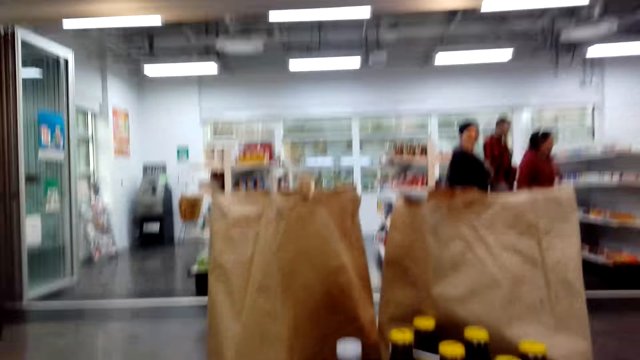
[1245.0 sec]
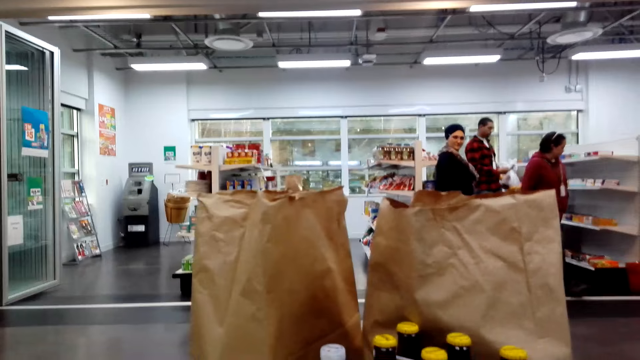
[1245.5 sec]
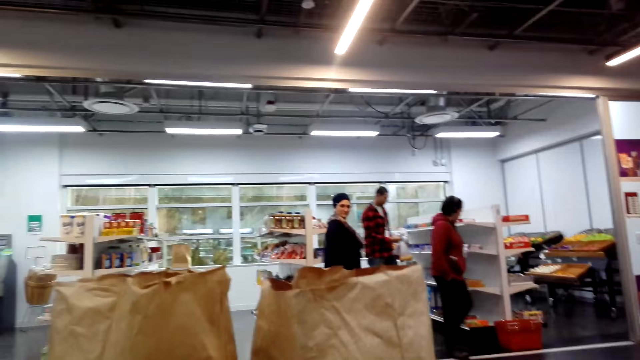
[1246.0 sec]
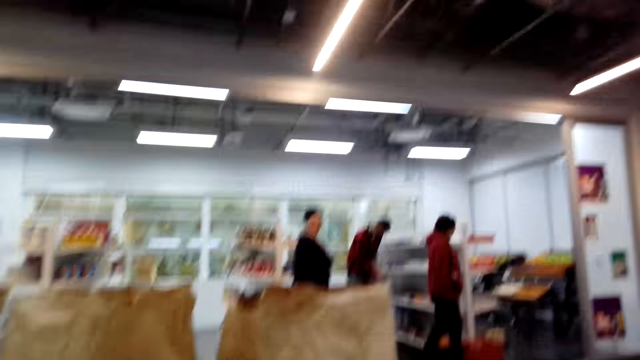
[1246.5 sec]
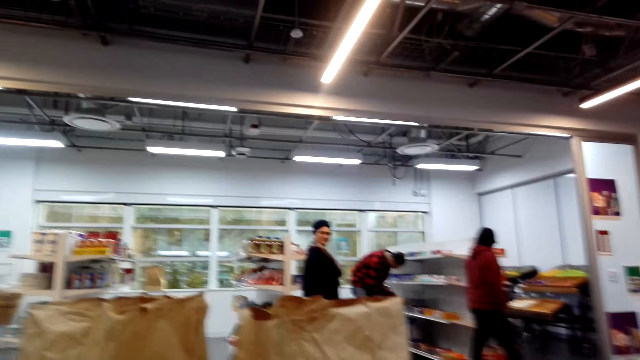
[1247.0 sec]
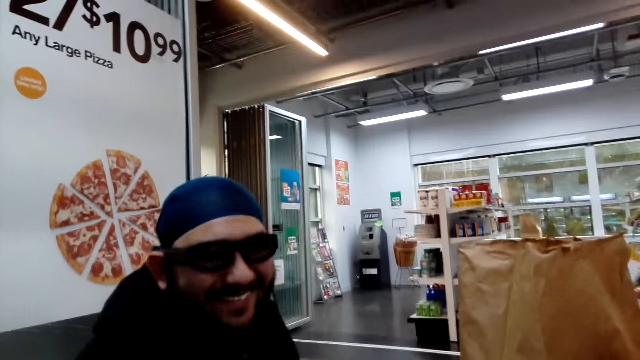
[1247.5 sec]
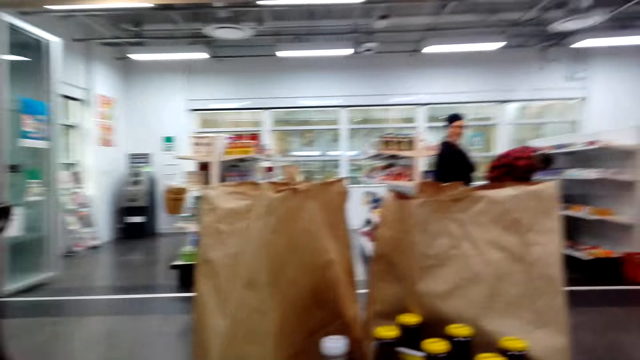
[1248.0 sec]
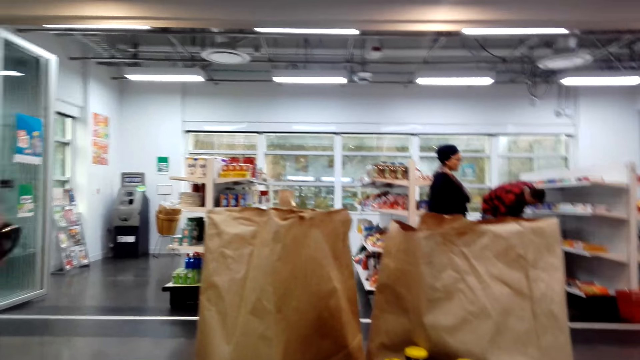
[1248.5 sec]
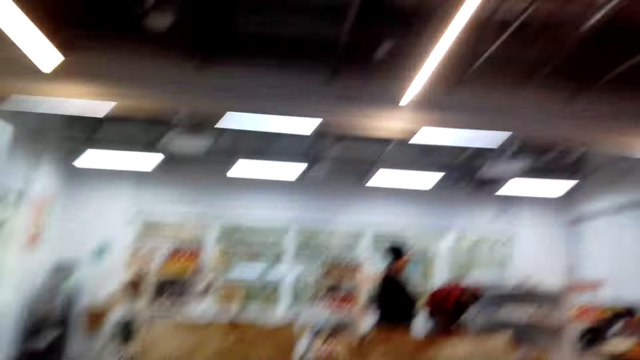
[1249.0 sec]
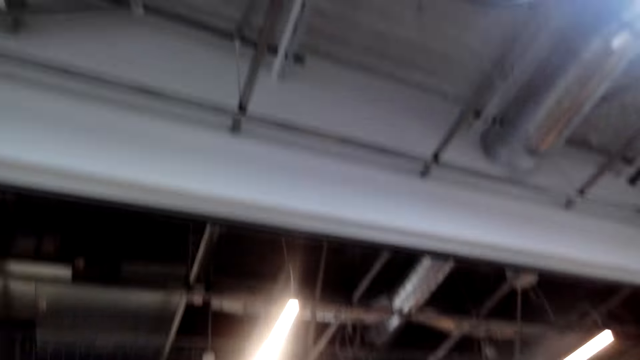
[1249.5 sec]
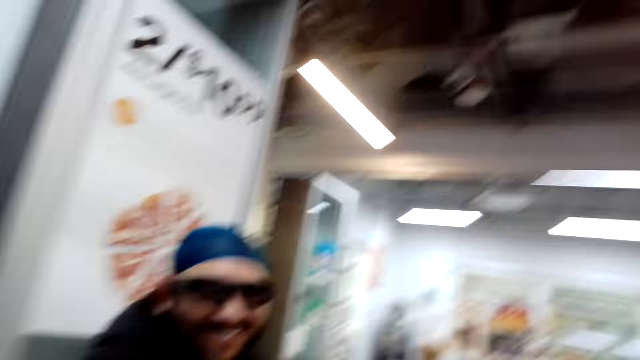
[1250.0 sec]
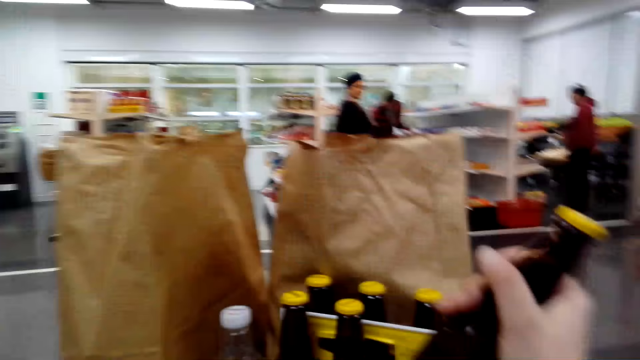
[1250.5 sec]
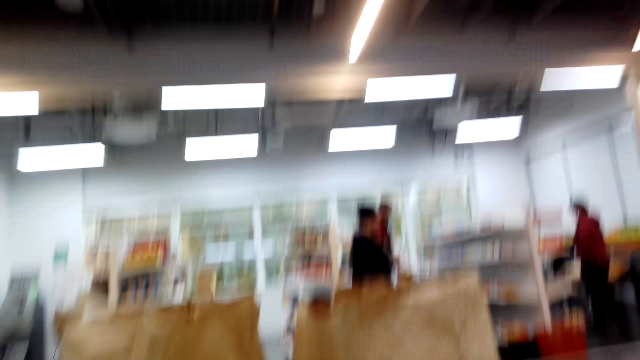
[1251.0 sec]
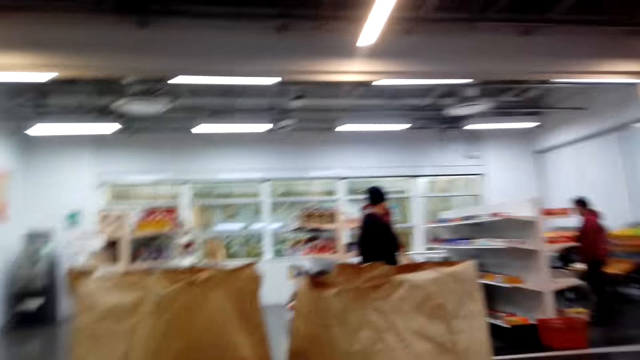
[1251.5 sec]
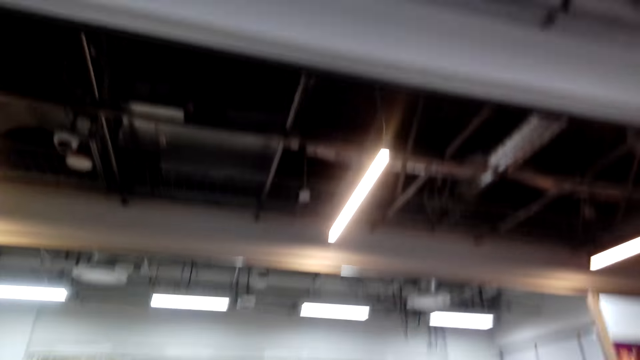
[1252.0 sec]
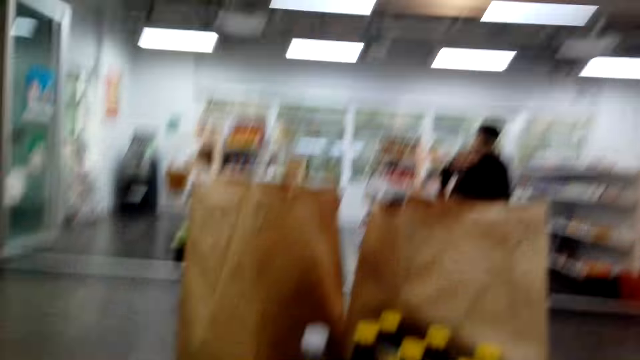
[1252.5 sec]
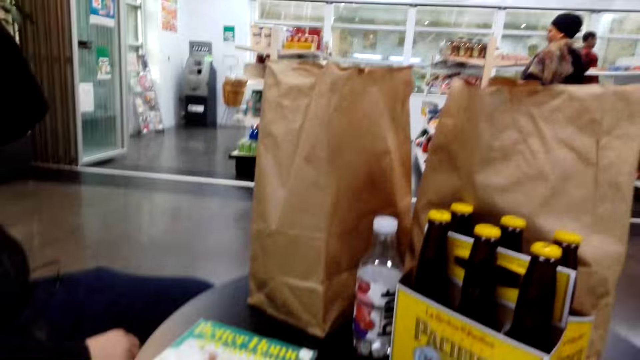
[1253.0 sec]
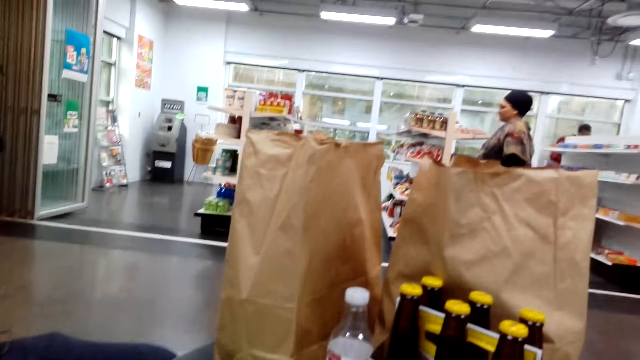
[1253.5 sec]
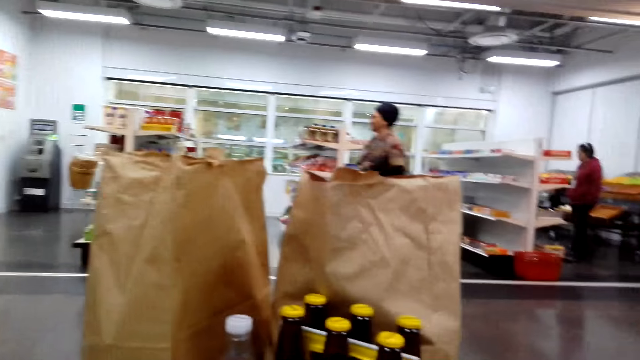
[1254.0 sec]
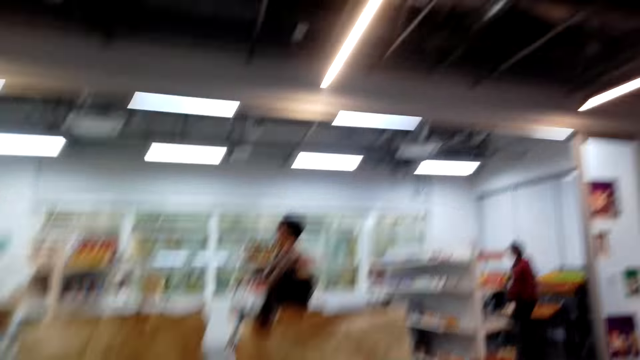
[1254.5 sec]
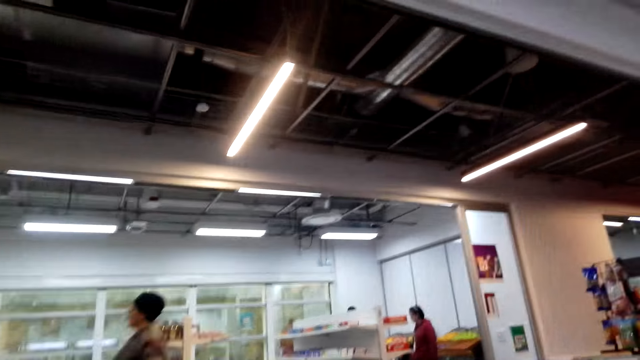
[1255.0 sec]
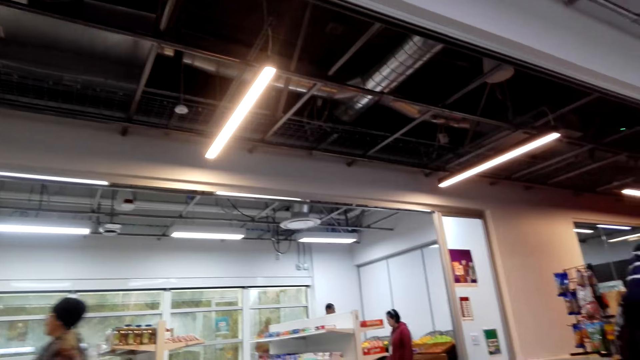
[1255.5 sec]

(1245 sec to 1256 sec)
The camera wearer picks up a bottle of beer. They look around.

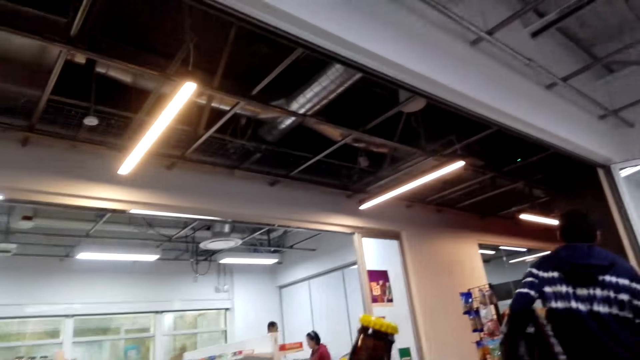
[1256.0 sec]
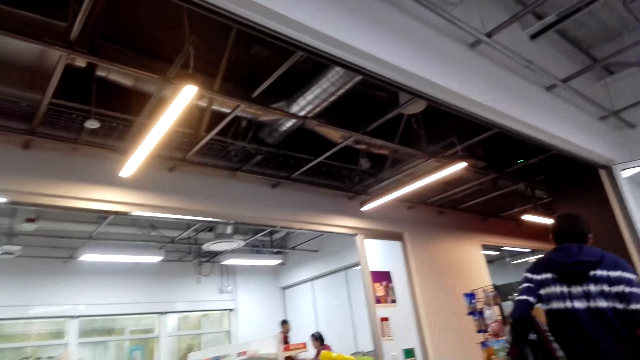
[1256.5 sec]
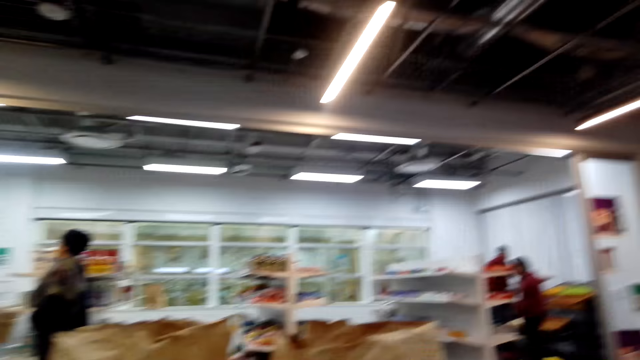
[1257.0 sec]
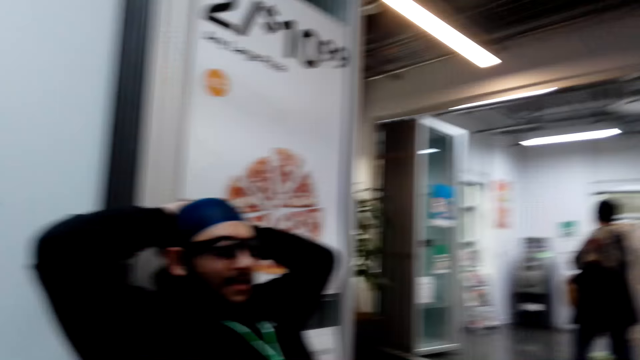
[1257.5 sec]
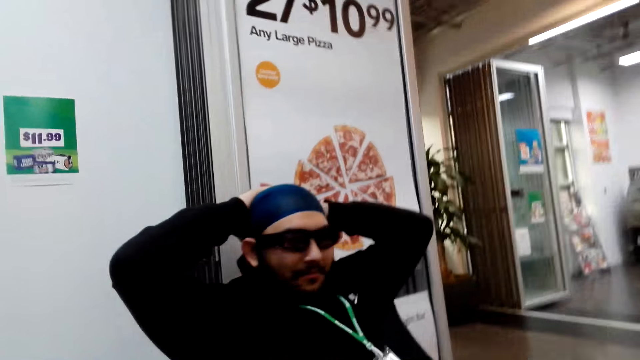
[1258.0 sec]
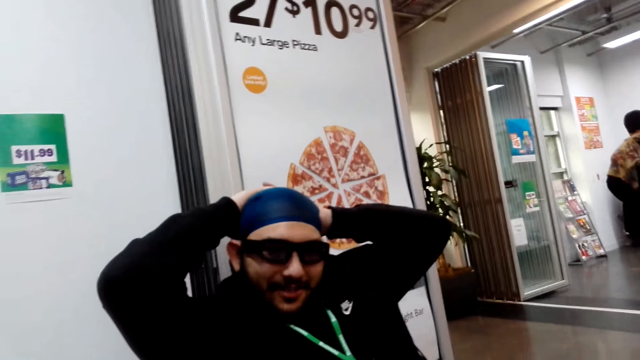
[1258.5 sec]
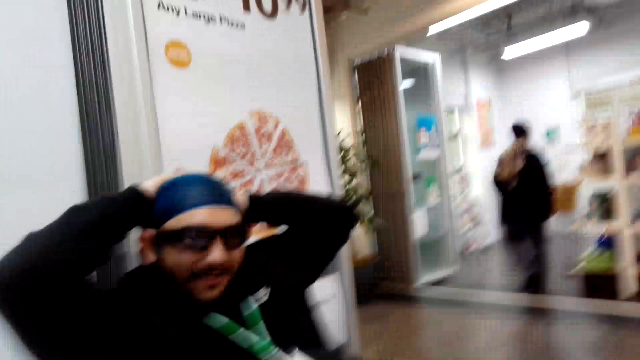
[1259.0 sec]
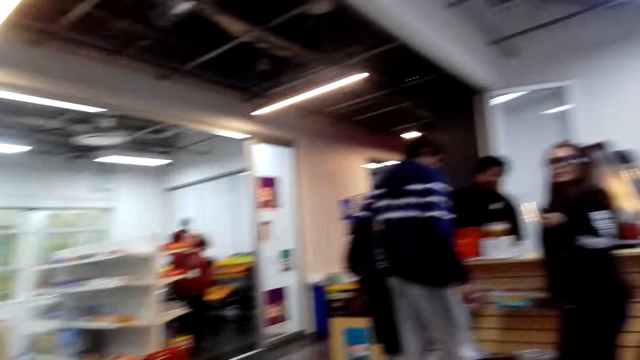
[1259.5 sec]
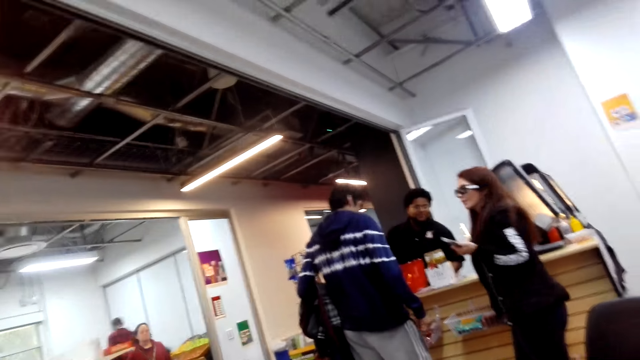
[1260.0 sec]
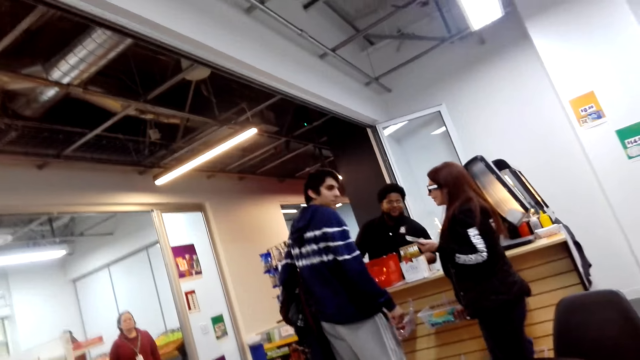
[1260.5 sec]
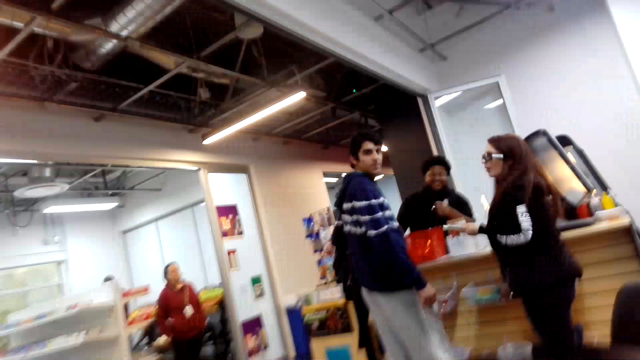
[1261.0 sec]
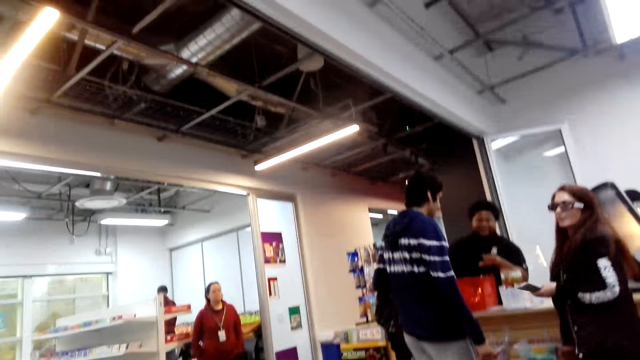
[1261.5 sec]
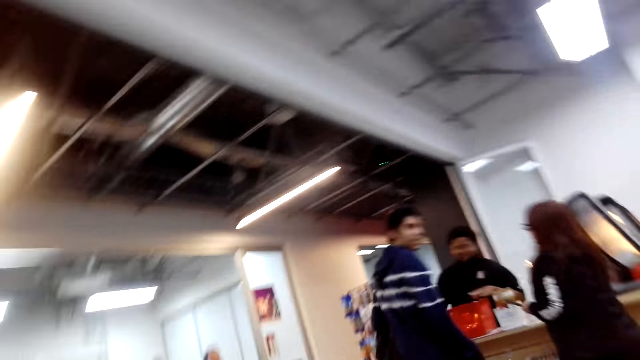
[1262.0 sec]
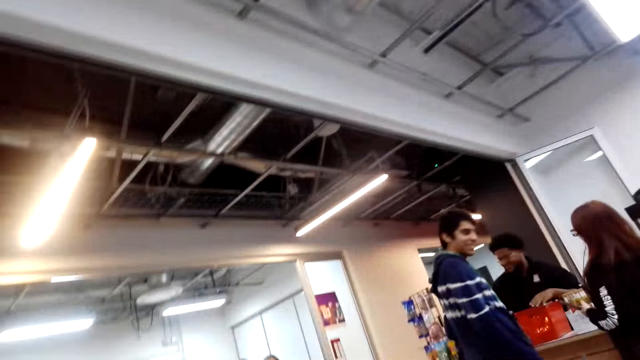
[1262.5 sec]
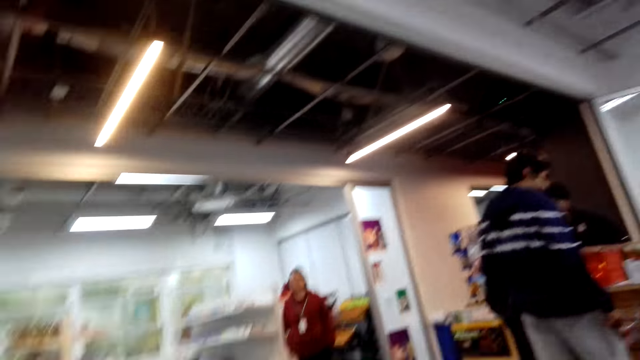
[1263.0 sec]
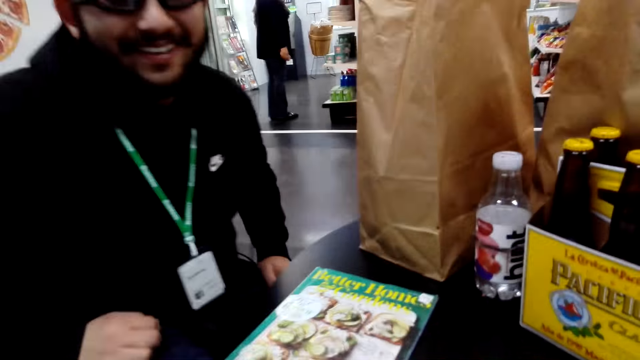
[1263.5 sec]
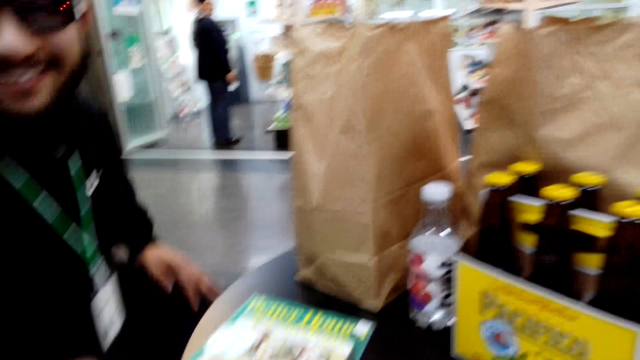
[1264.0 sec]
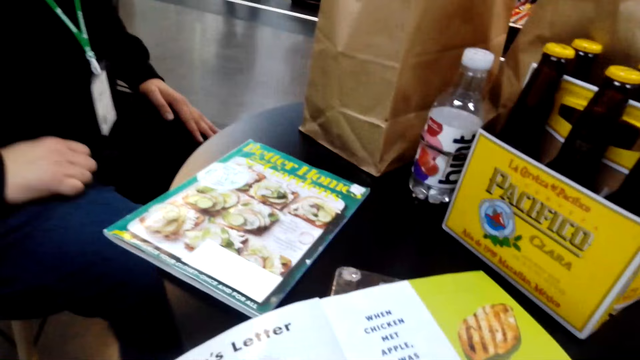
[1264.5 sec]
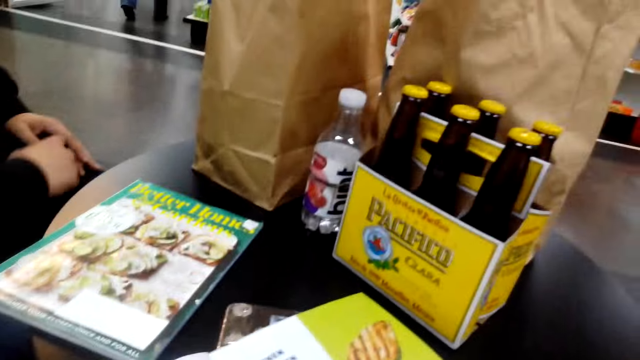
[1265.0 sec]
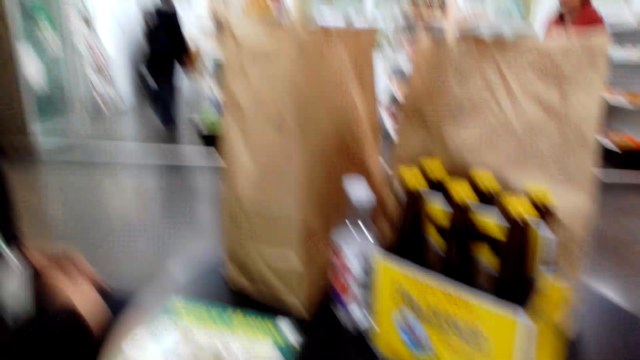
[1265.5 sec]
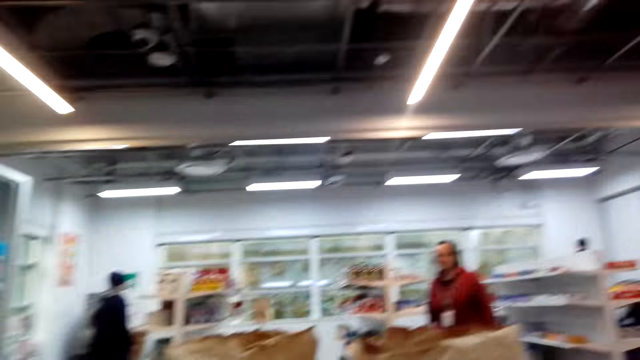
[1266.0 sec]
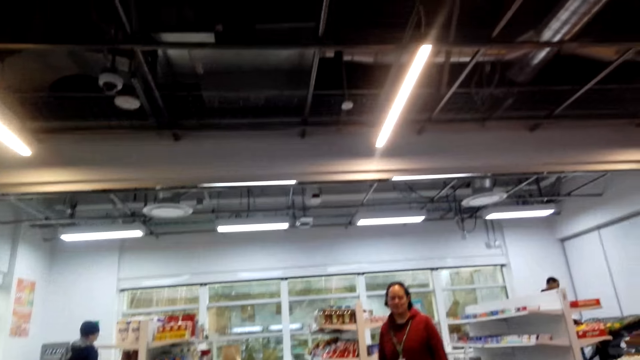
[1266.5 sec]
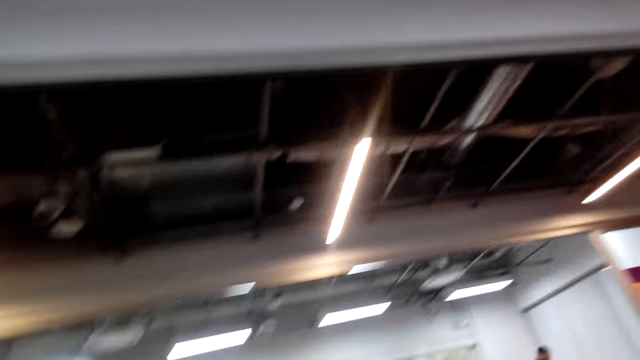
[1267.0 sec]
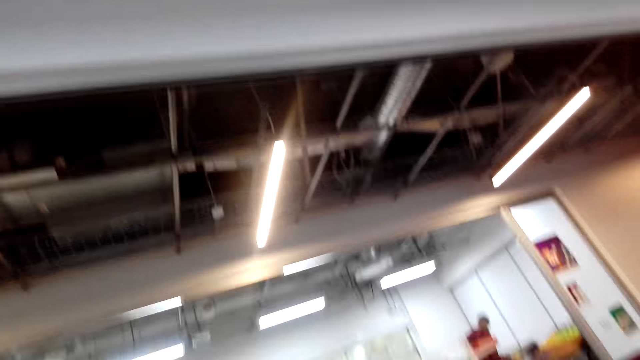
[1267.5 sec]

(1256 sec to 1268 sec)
A person holds his head. The camera wearer looks aside. The person smiles at the camera wearer.
